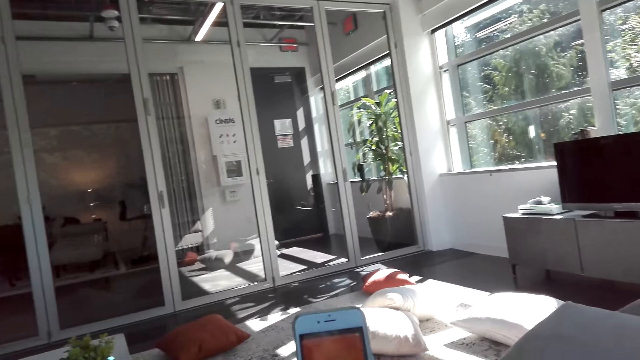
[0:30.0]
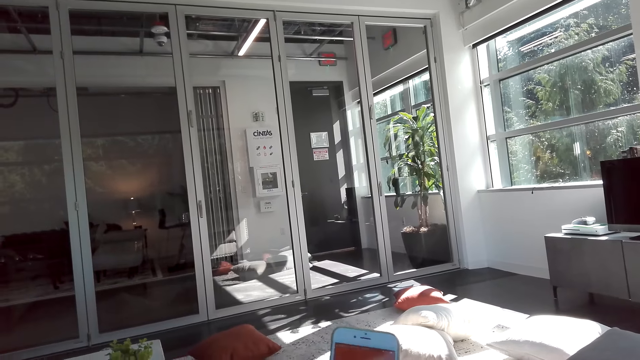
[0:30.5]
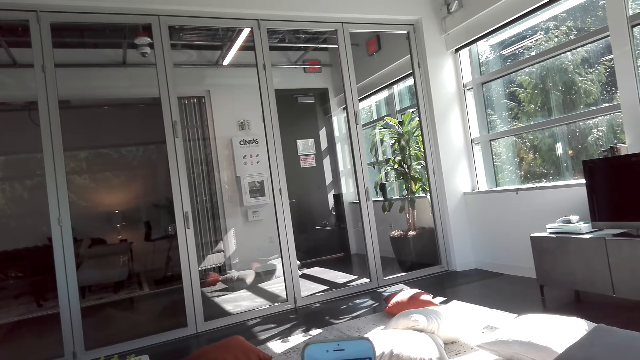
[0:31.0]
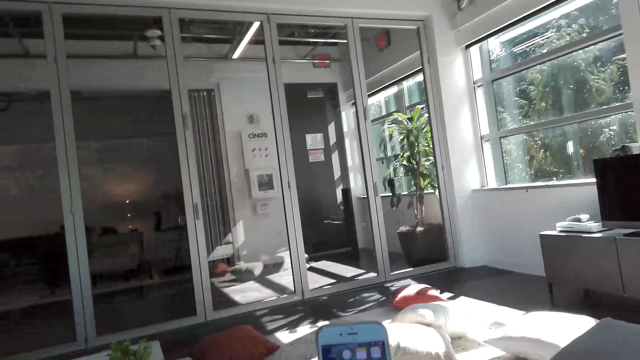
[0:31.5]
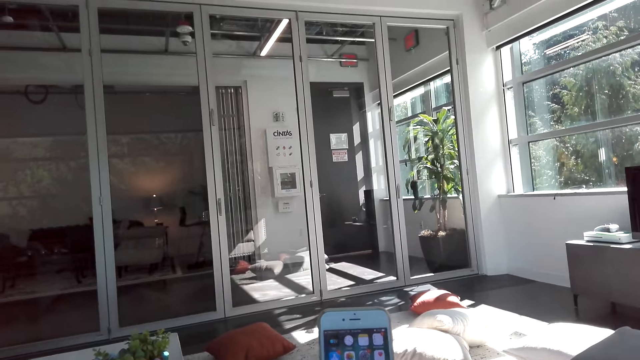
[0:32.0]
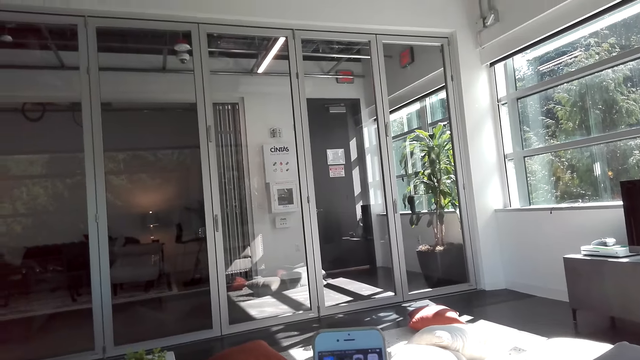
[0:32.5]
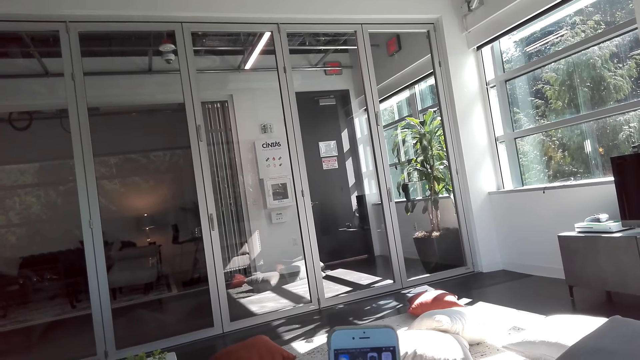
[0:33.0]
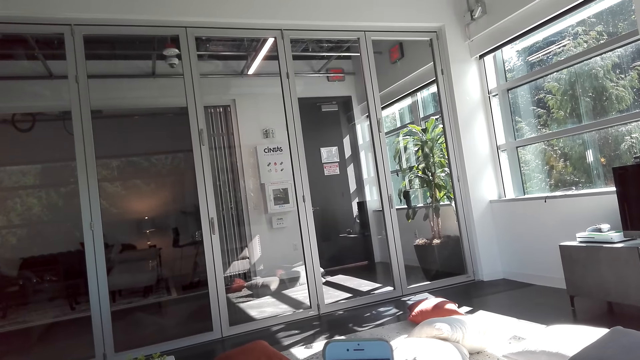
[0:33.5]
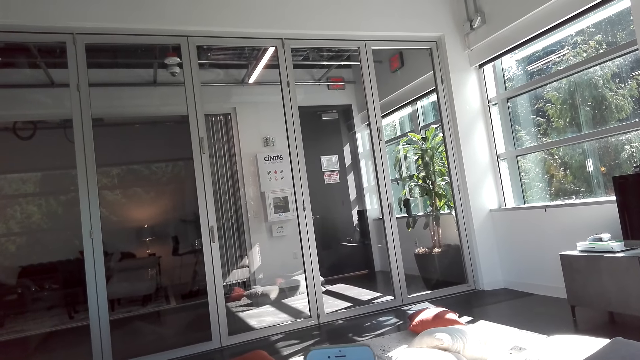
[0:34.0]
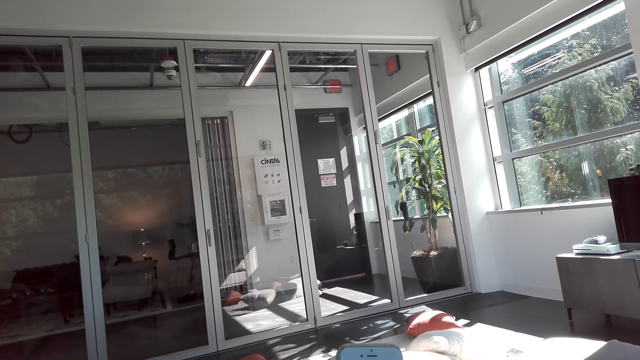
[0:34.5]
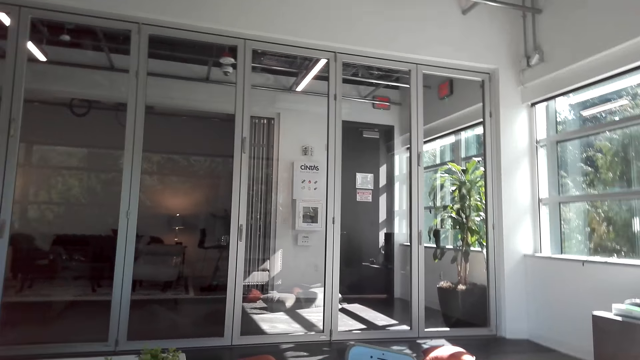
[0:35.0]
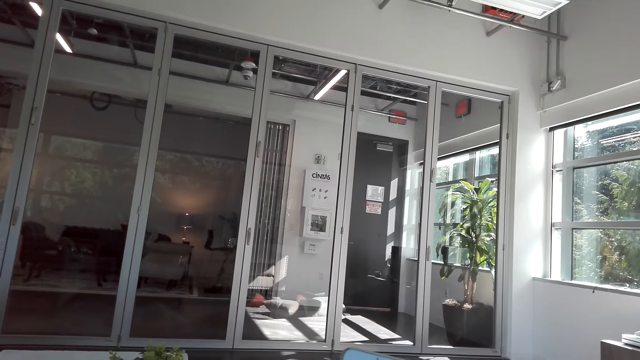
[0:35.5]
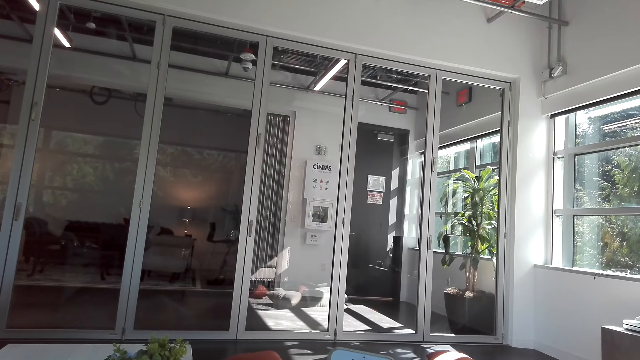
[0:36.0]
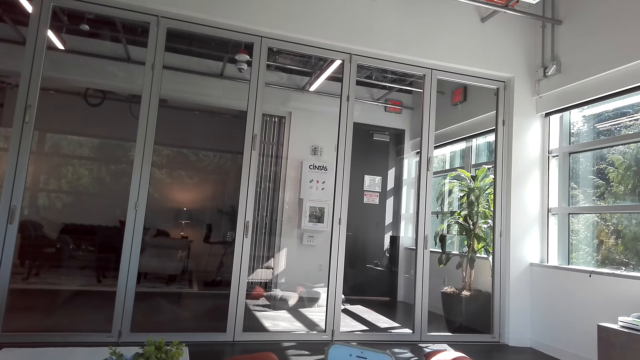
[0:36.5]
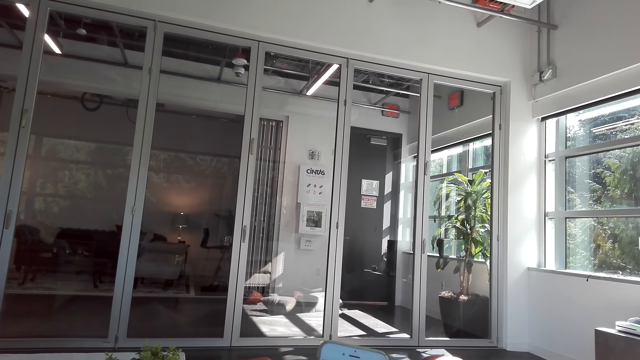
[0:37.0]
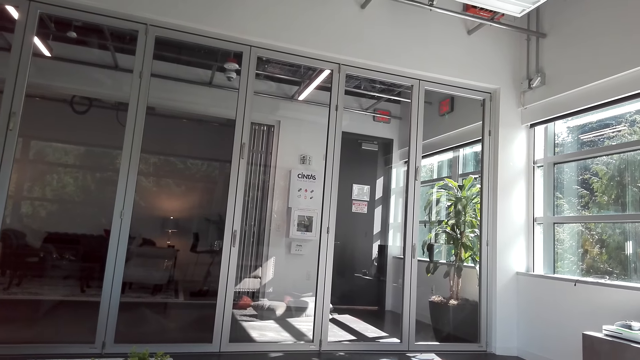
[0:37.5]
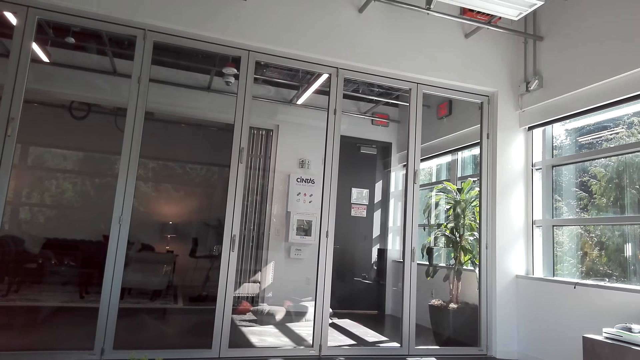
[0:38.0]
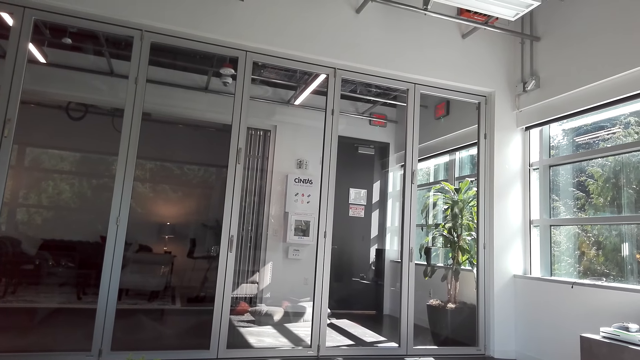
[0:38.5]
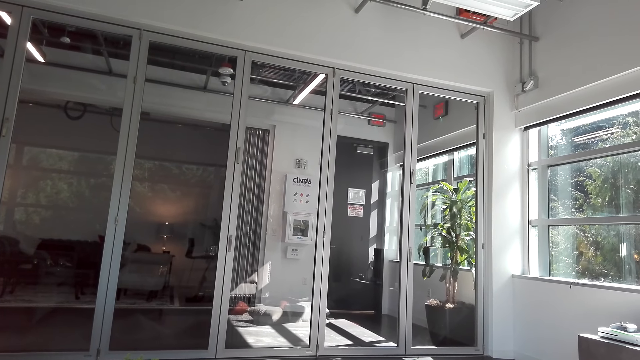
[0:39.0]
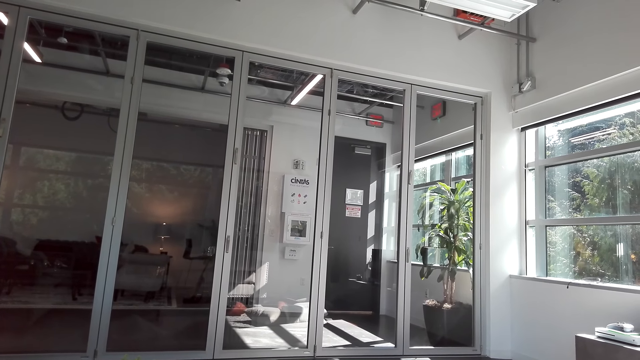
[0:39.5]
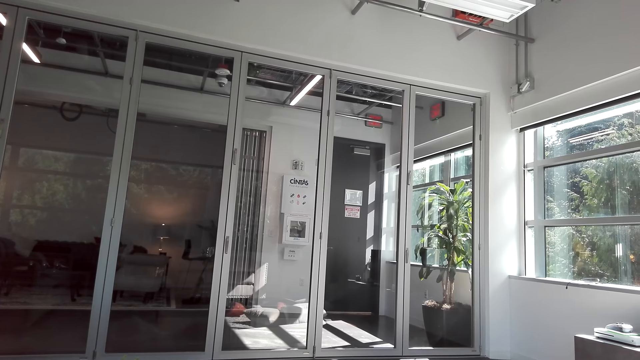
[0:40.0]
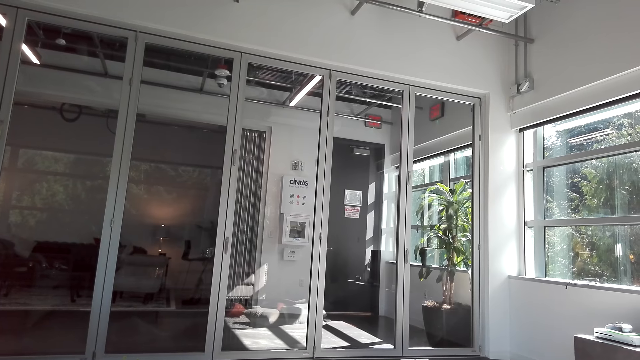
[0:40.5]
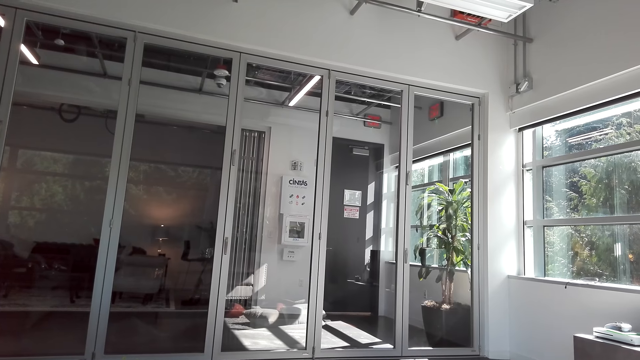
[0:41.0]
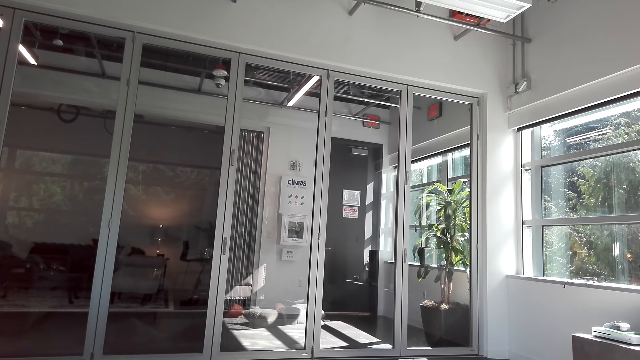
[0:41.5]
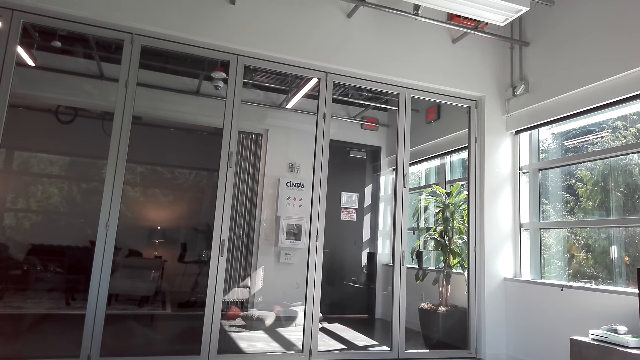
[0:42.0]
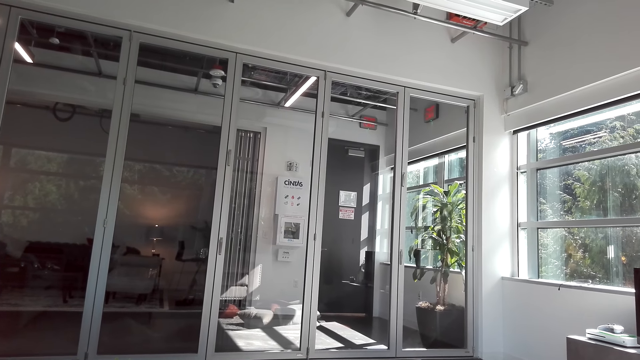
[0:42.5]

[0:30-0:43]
The camera wearer stares at the doors.

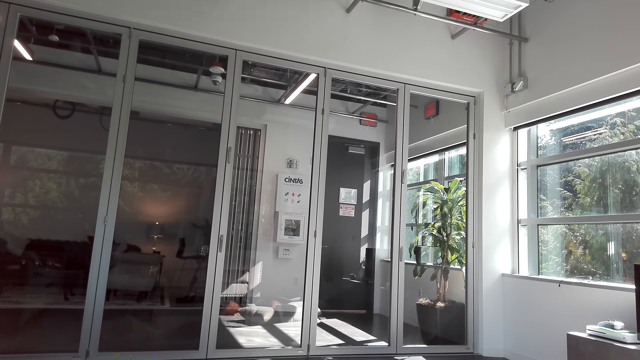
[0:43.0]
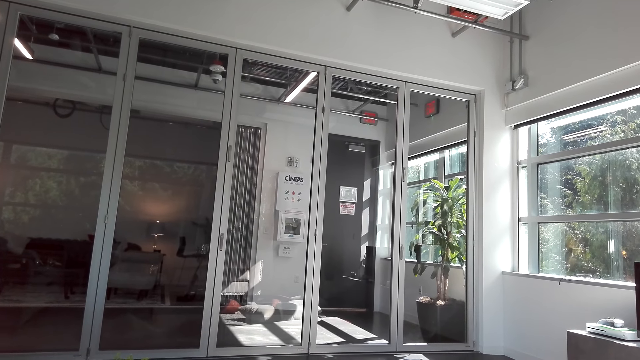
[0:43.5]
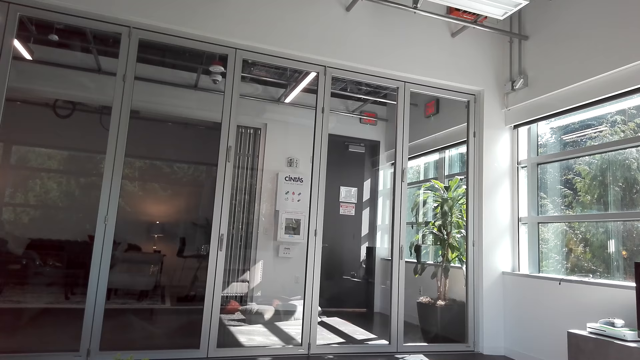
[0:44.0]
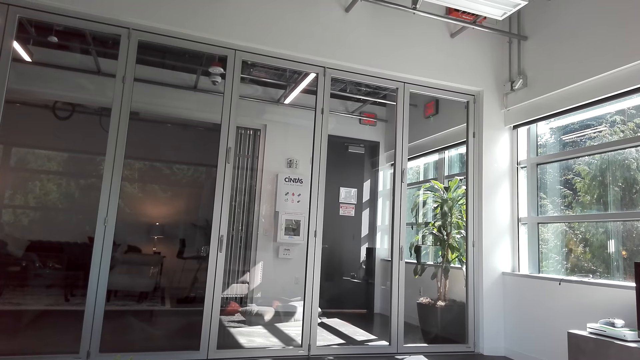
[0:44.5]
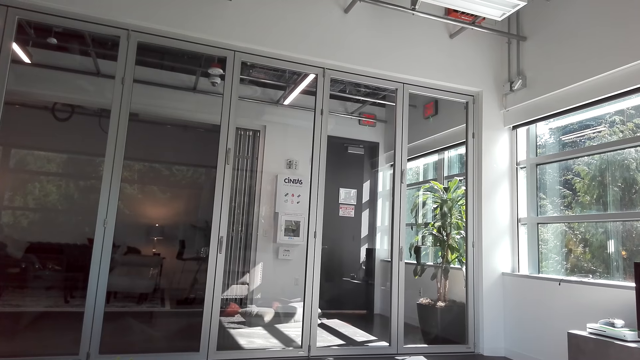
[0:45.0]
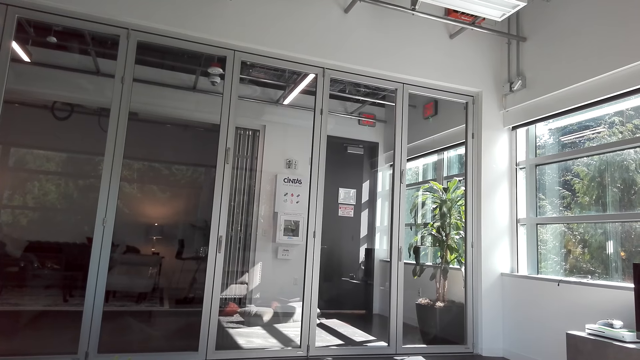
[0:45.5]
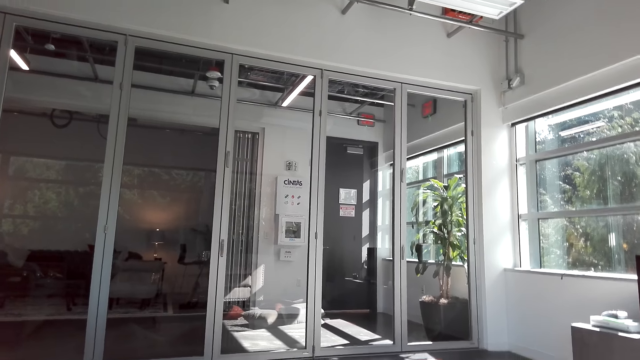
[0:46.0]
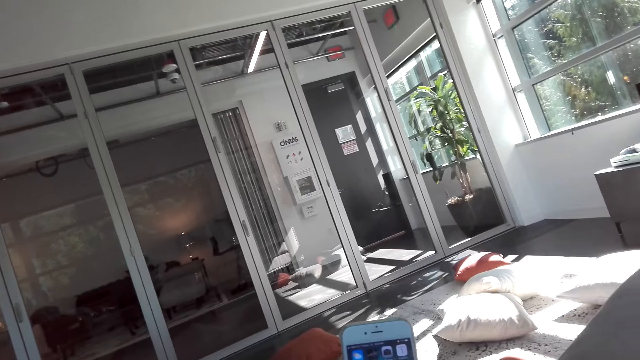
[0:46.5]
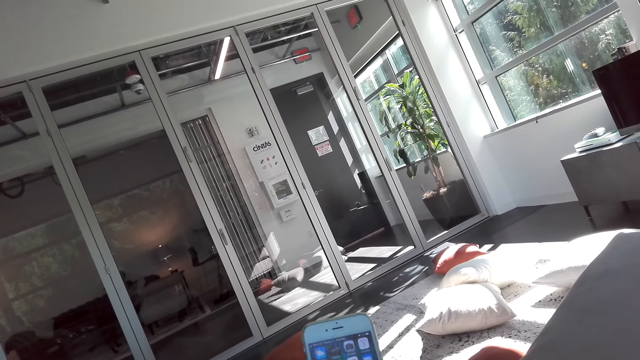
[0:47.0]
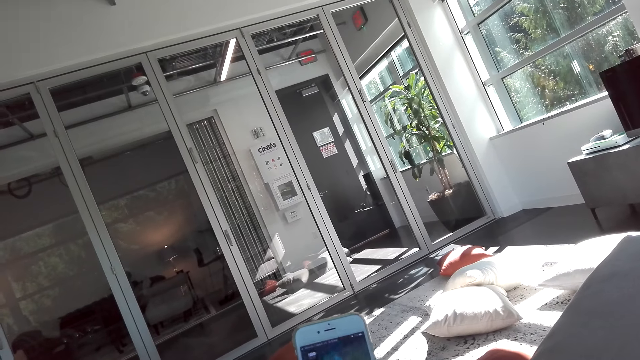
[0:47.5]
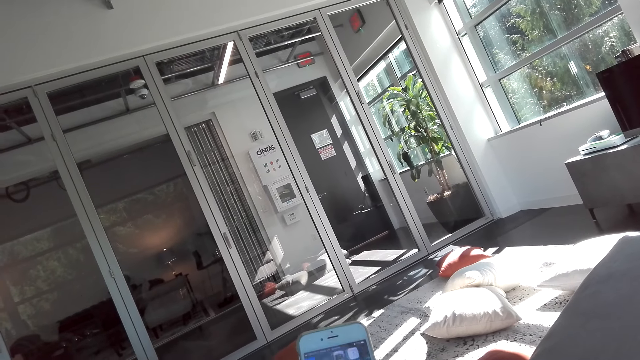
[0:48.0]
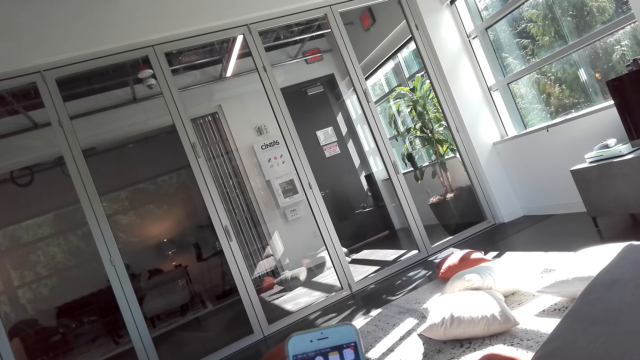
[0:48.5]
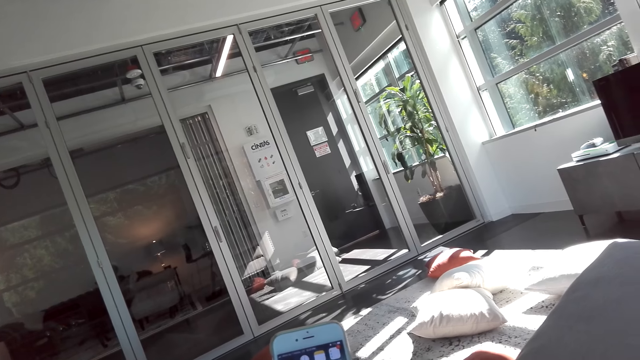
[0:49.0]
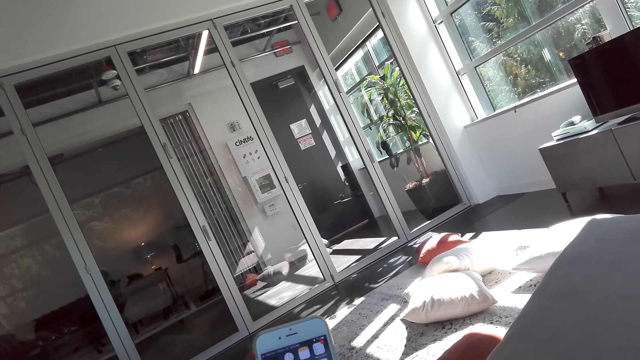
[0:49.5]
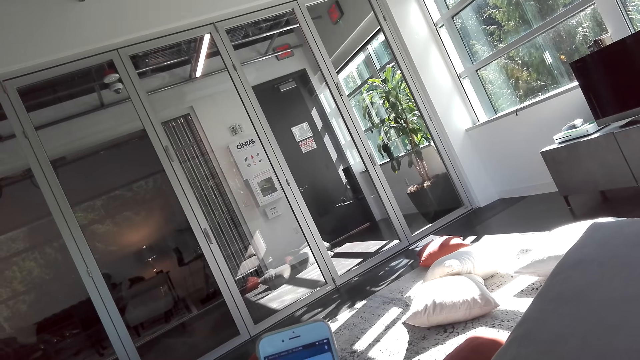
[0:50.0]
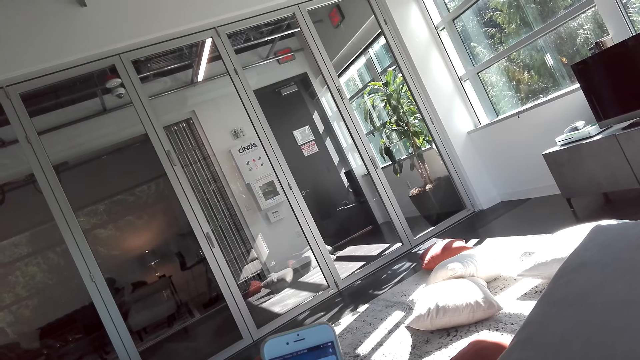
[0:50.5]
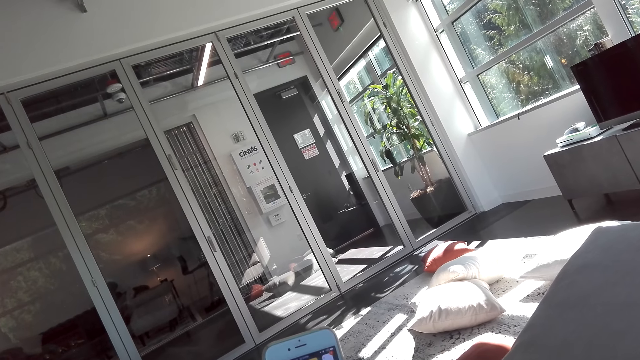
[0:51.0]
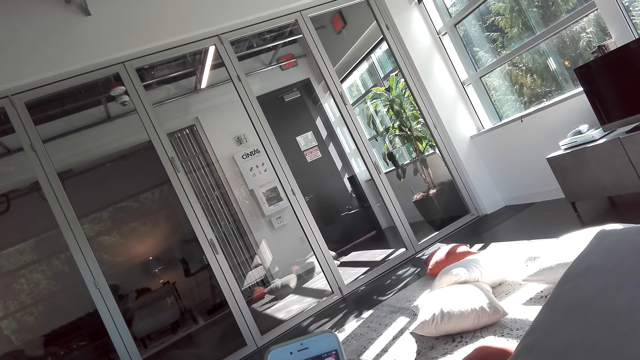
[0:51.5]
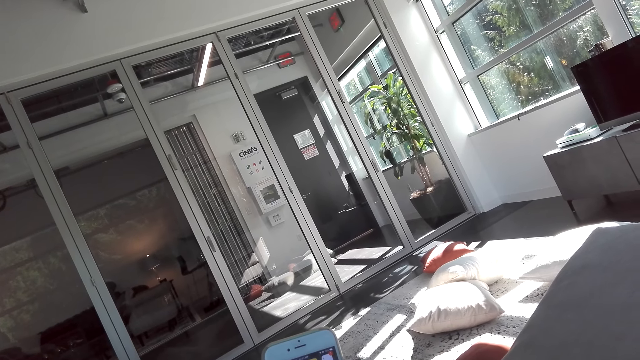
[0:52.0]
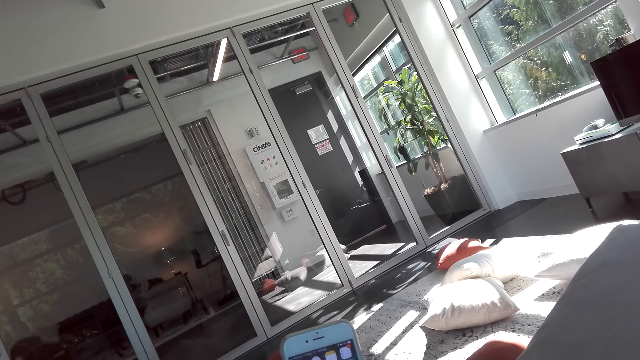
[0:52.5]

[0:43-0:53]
The camera wearer operates a phone.
